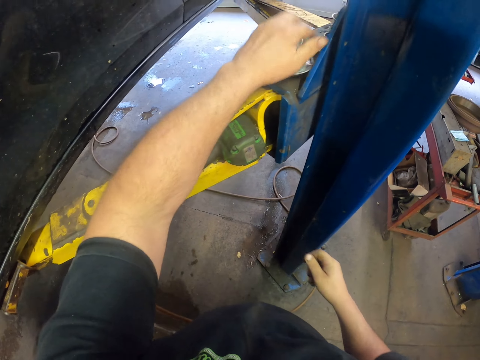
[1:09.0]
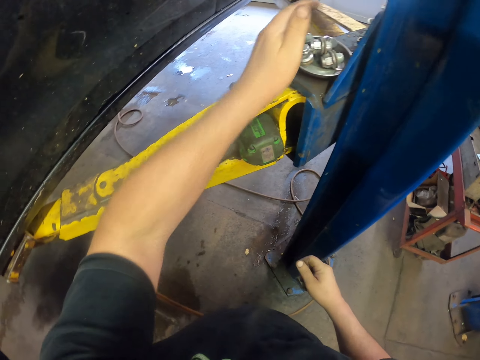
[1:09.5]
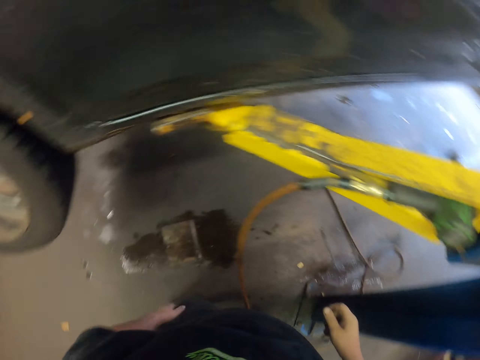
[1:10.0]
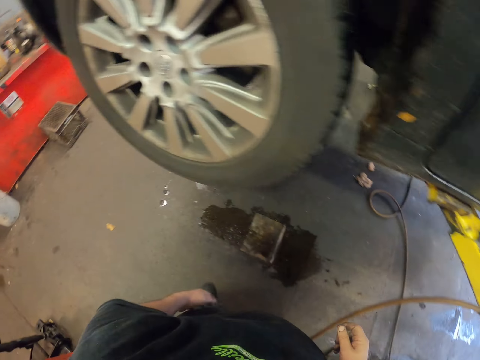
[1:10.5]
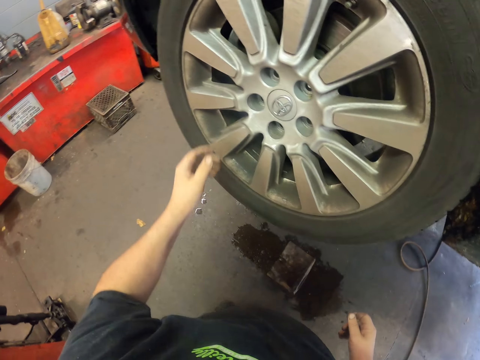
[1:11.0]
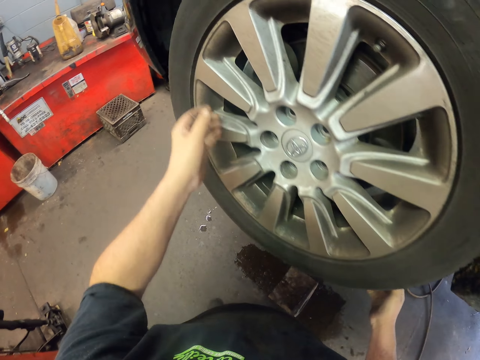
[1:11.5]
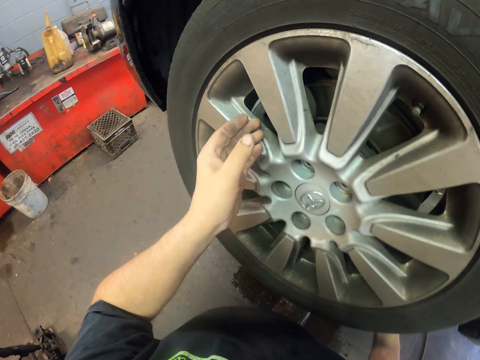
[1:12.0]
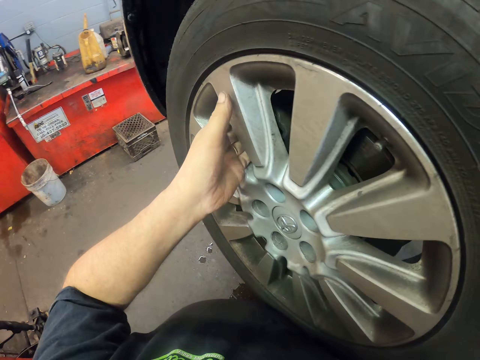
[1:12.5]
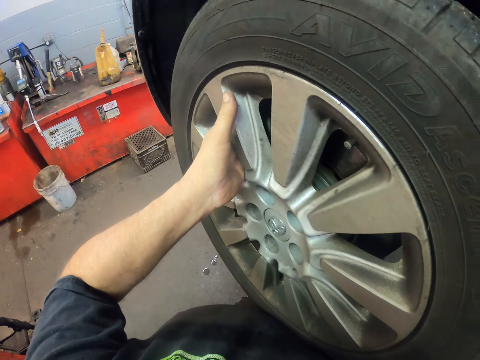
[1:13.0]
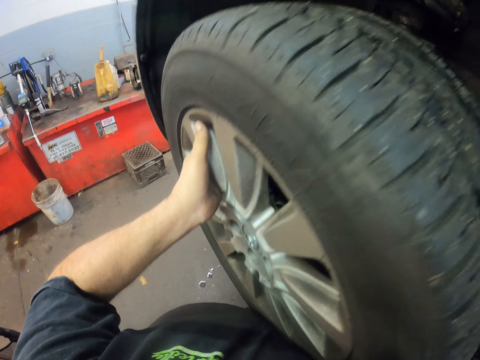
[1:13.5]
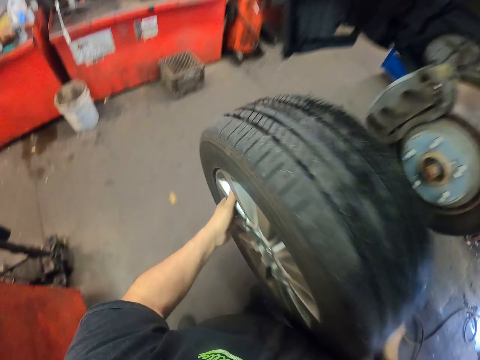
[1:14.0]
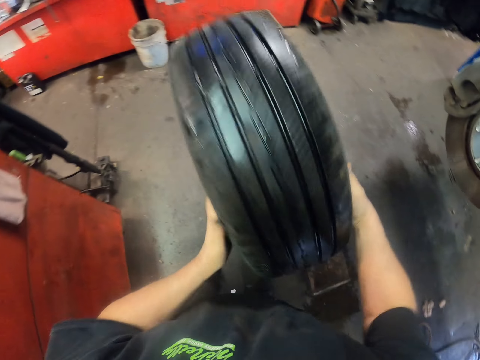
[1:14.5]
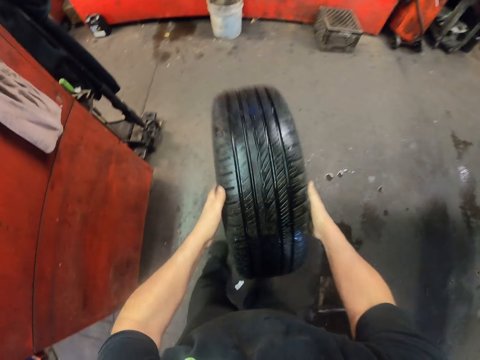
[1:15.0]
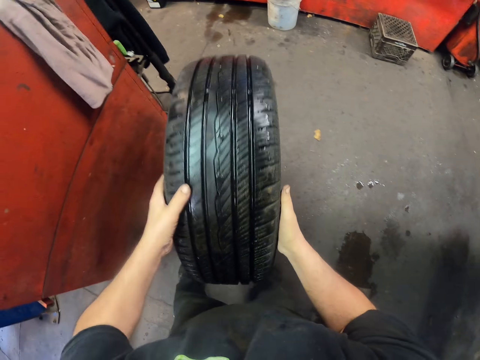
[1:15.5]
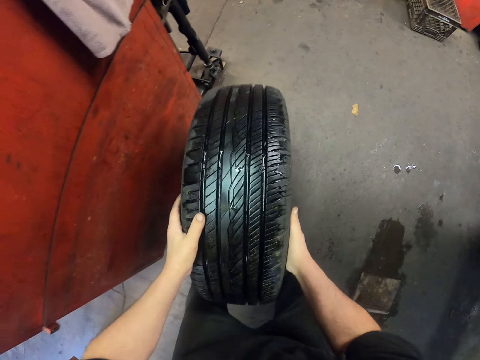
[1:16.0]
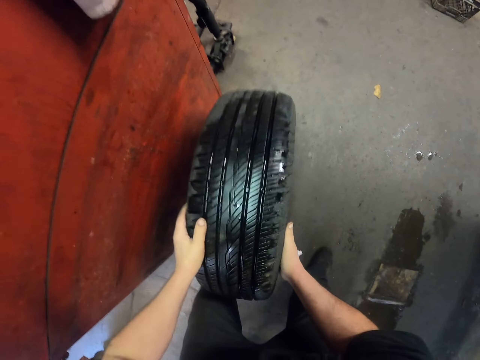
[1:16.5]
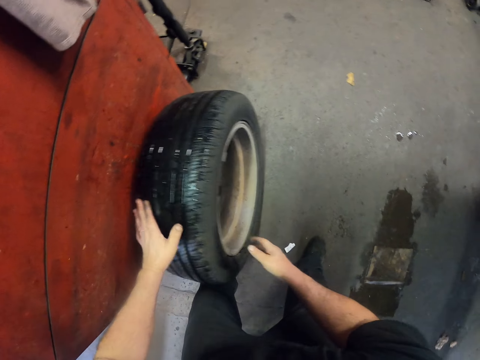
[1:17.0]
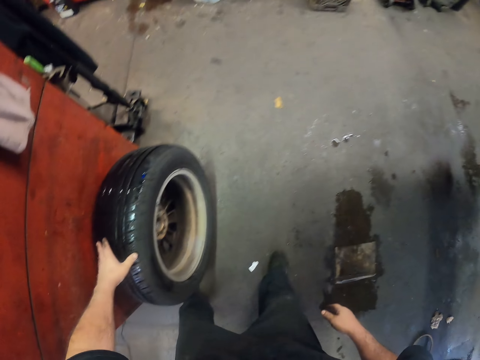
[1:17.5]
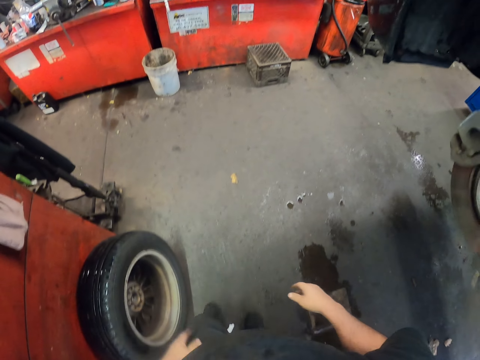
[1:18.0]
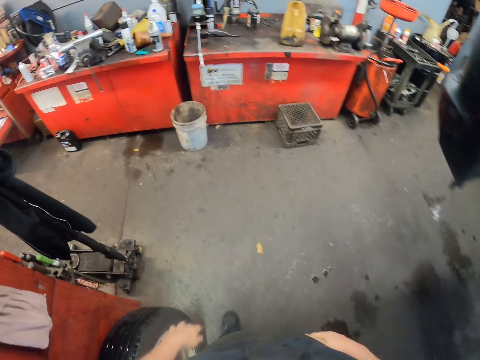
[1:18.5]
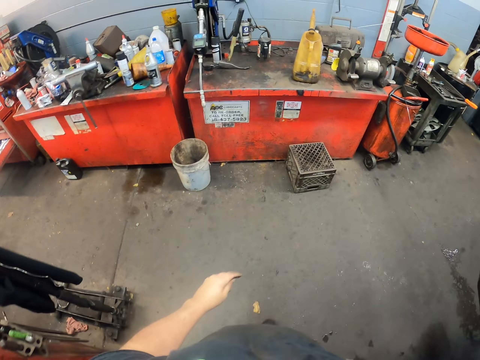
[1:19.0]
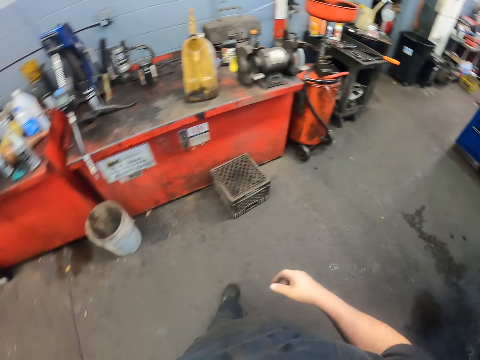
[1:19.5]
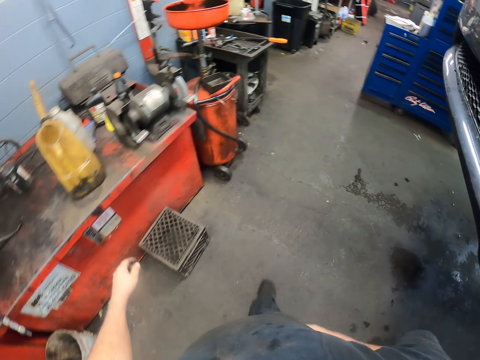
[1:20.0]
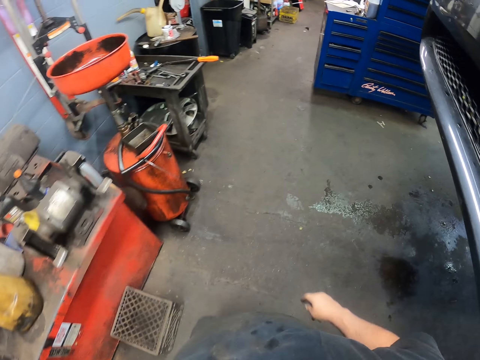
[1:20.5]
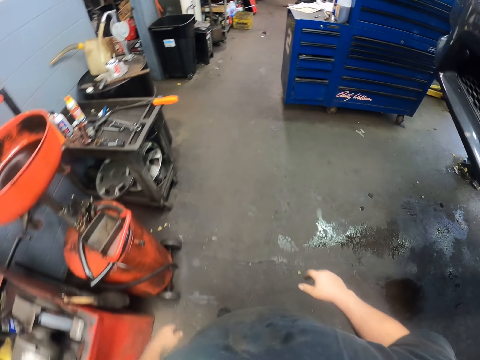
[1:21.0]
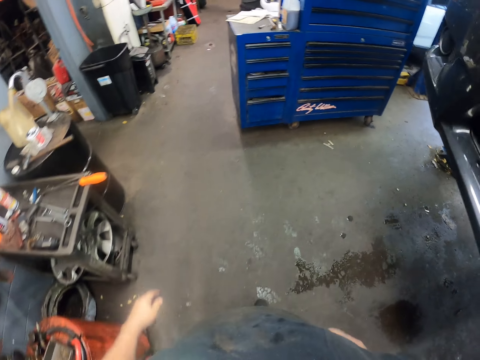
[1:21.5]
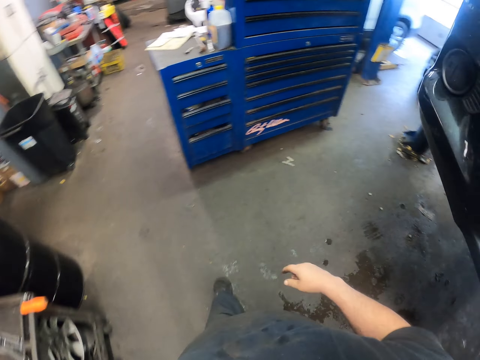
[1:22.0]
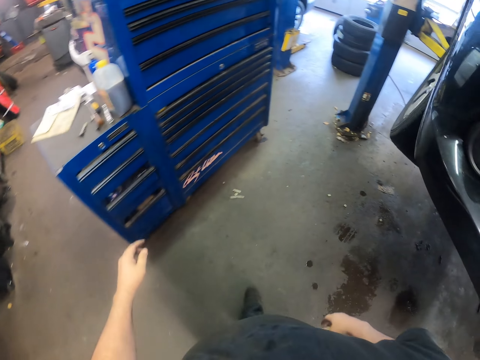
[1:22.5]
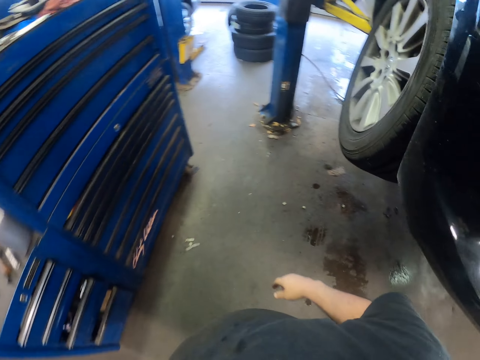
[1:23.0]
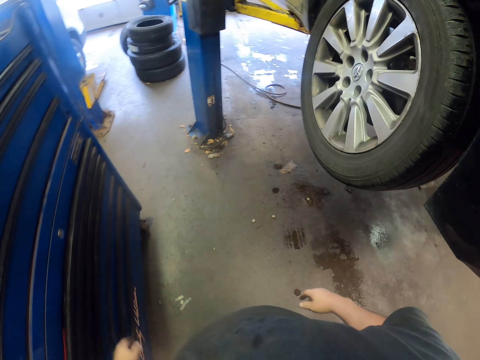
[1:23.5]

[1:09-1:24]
The camera wearer puts the wheel bolts on the tin. They hold the tire and remove the tire on the car. They bounce the tire on the floor. They put the tire on the floor. They walk around the car.

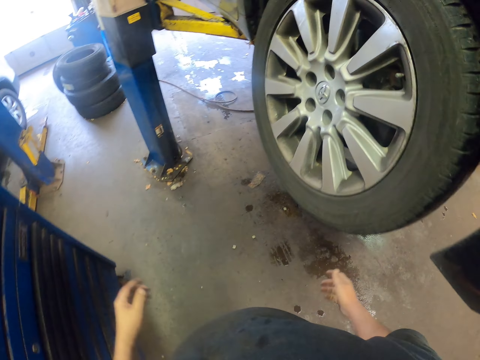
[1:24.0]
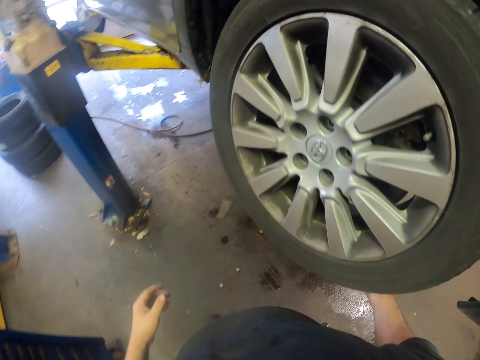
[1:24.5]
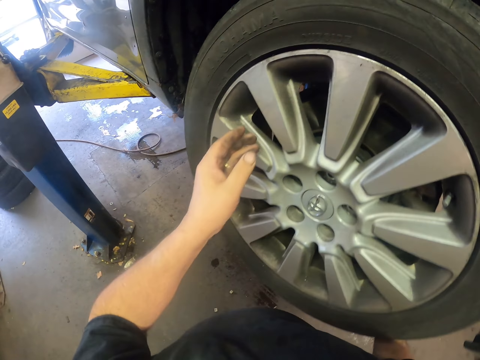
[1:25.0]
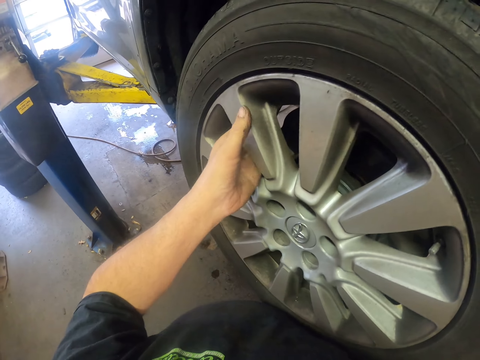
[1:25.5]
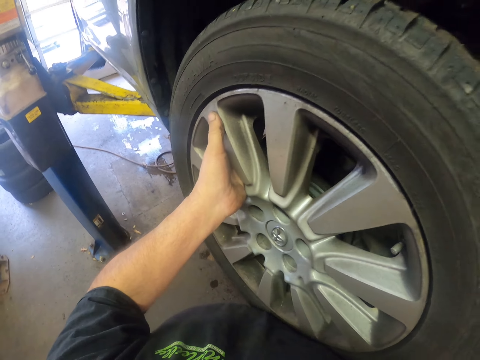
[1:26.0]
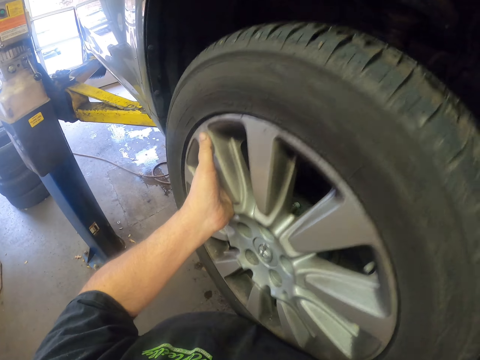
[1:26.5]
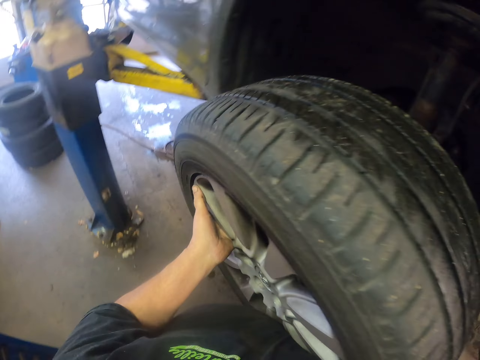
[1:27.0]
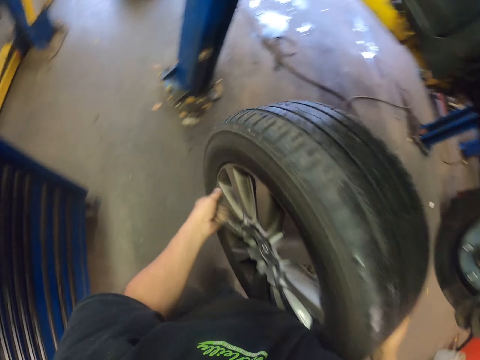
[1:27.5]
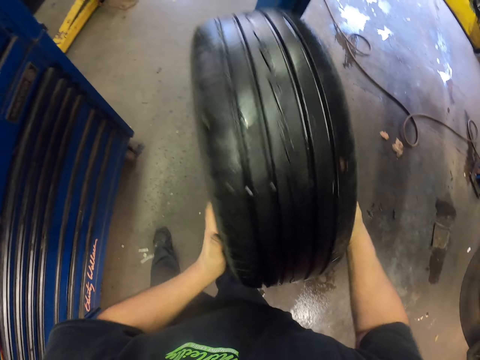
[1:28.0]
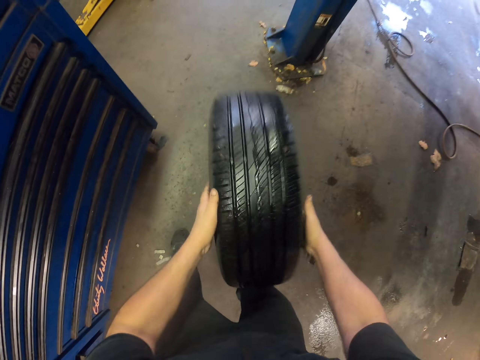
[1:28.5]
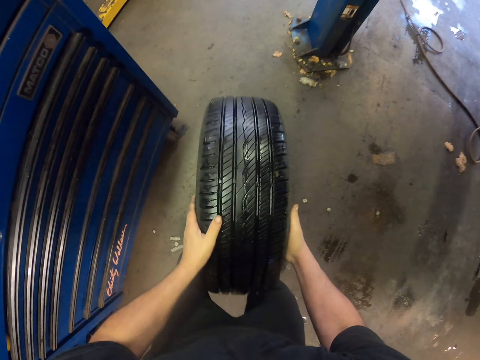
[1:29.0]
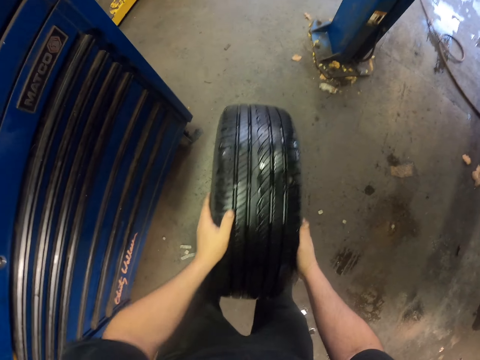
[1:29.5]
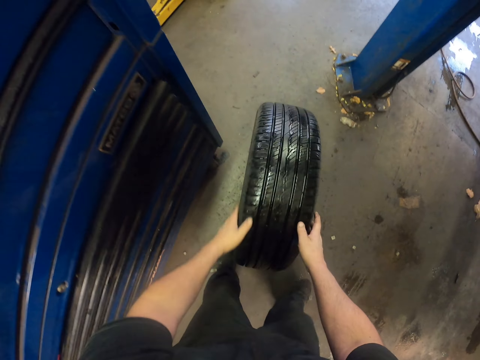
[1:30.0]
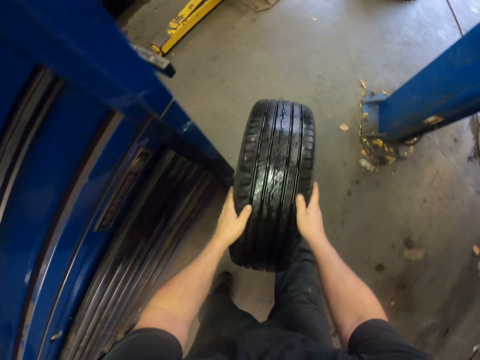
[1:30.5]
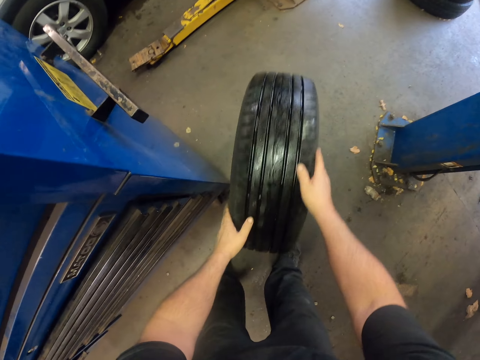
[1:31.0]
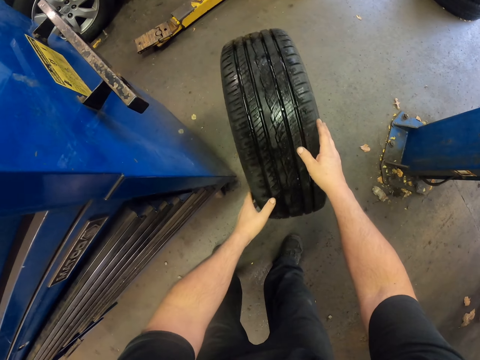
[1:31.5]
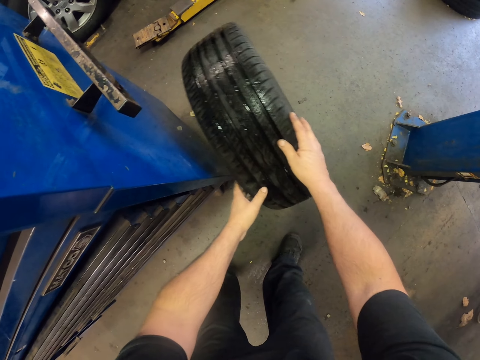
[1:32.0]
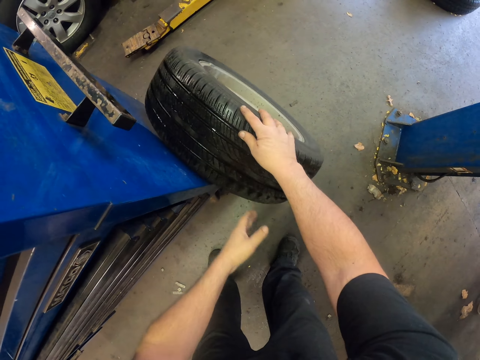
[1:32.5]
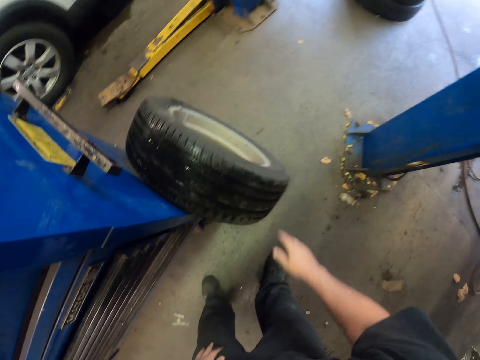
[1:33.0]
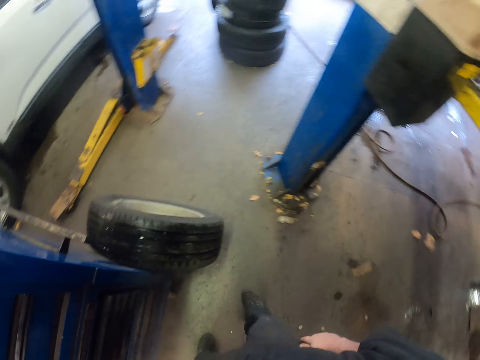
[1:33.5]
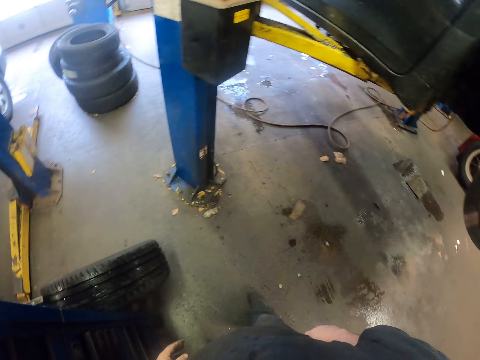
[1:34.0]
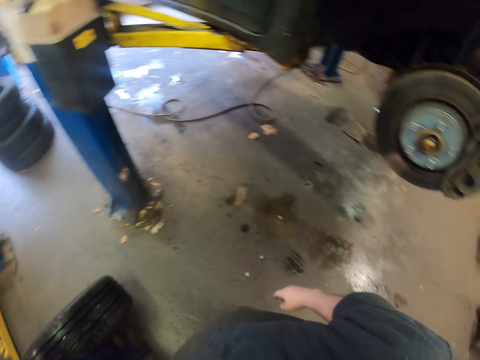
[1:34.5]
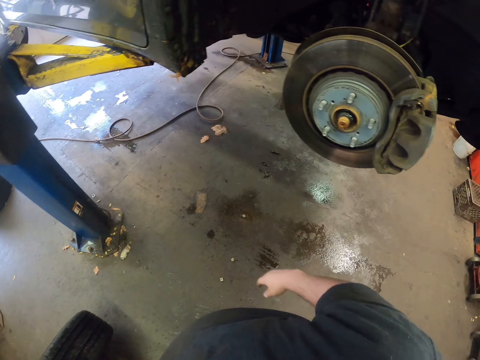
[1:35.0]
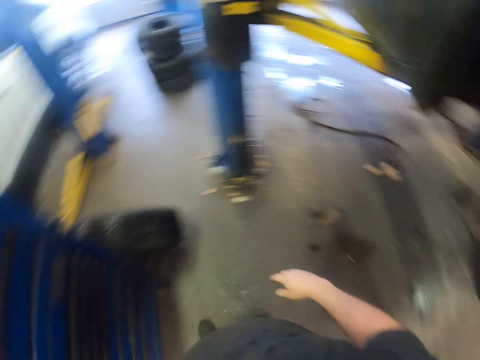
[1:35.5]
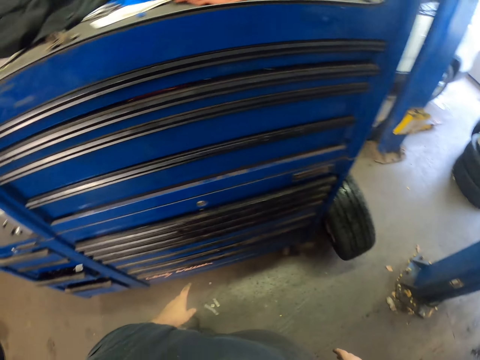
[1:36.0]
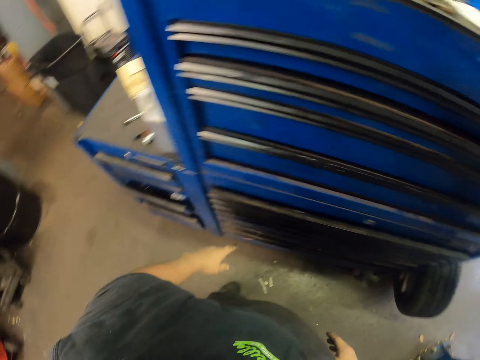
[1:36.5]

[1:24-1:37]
The camera wearer removes a tire on the car. They bounce the tire on the floor. They push the tire. They put the tire on the floor.
